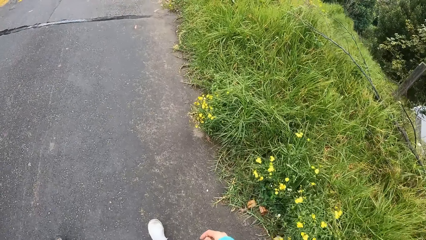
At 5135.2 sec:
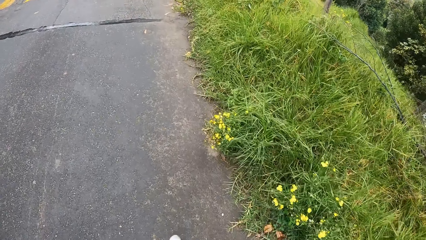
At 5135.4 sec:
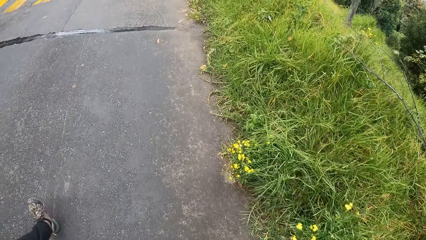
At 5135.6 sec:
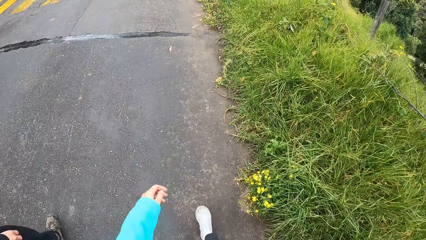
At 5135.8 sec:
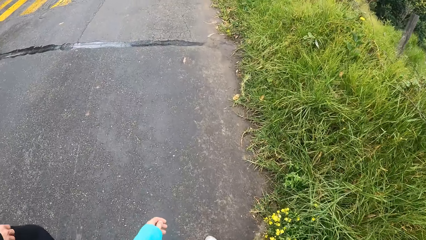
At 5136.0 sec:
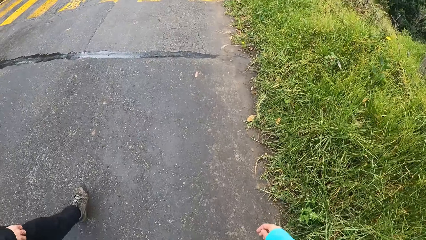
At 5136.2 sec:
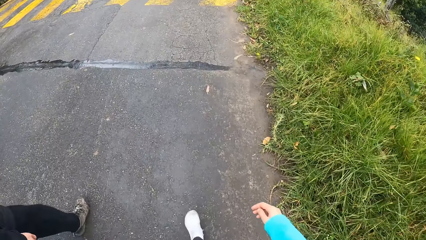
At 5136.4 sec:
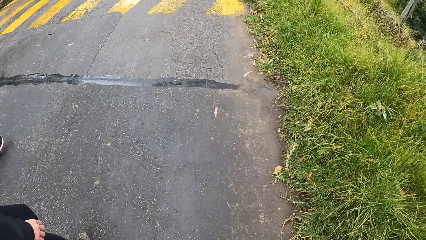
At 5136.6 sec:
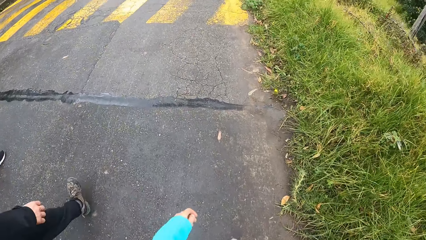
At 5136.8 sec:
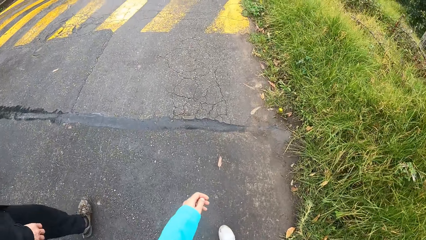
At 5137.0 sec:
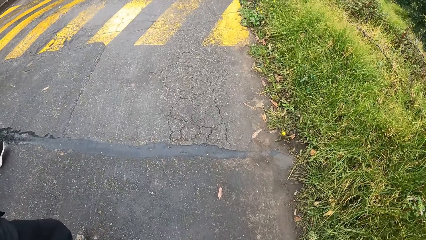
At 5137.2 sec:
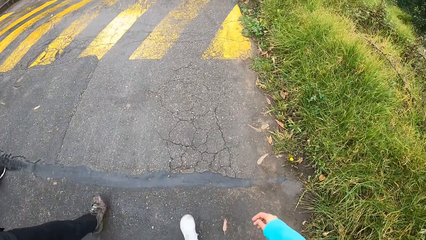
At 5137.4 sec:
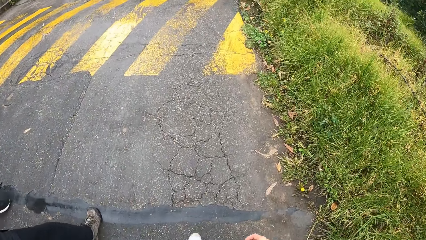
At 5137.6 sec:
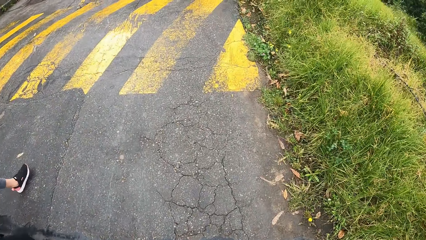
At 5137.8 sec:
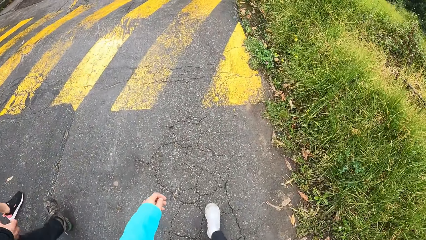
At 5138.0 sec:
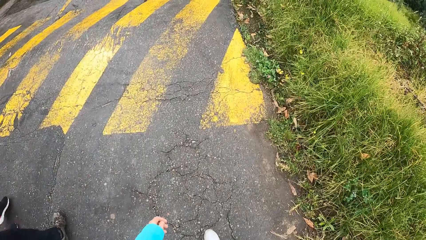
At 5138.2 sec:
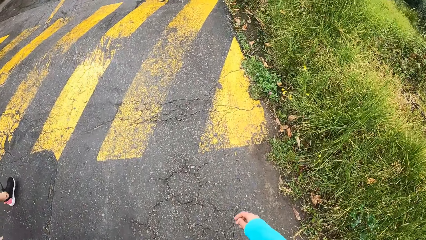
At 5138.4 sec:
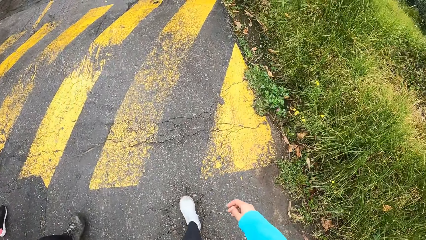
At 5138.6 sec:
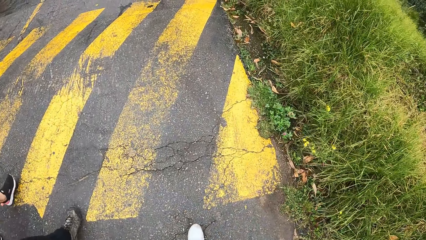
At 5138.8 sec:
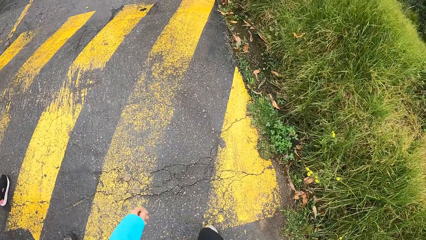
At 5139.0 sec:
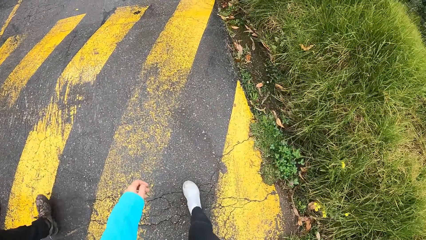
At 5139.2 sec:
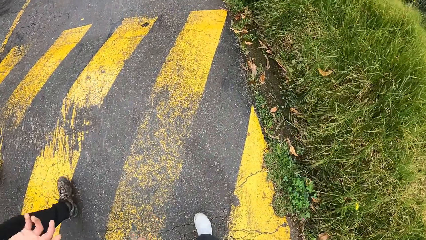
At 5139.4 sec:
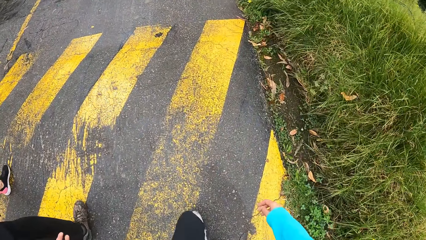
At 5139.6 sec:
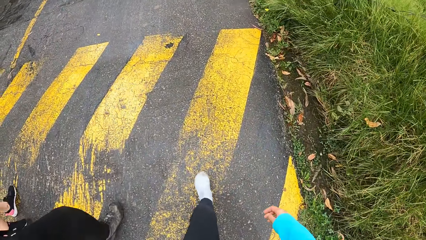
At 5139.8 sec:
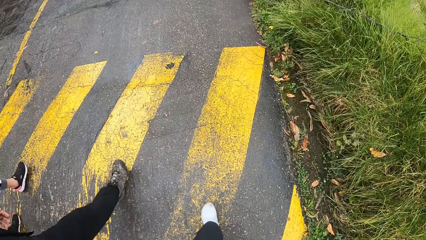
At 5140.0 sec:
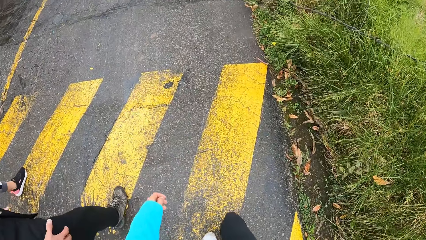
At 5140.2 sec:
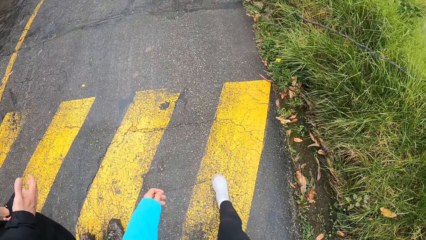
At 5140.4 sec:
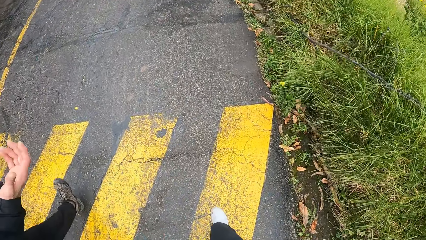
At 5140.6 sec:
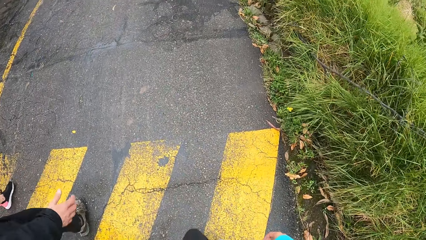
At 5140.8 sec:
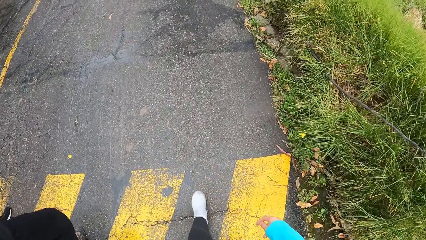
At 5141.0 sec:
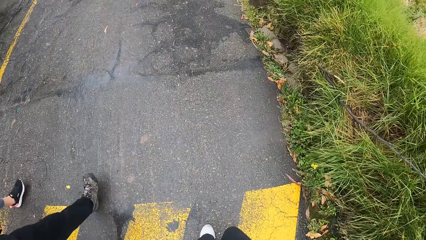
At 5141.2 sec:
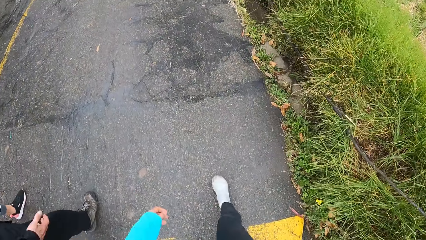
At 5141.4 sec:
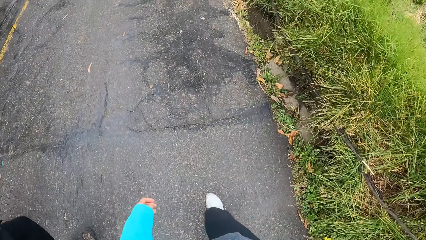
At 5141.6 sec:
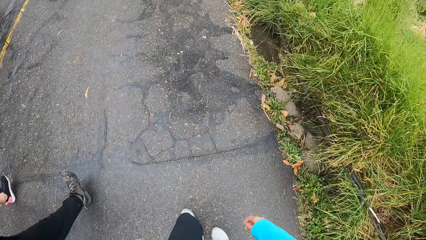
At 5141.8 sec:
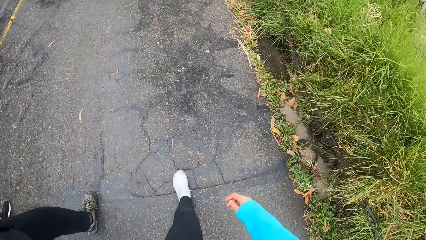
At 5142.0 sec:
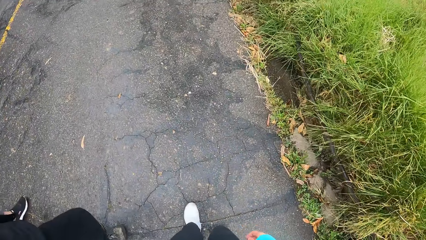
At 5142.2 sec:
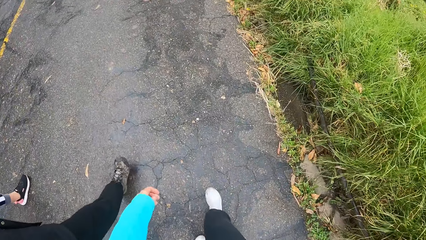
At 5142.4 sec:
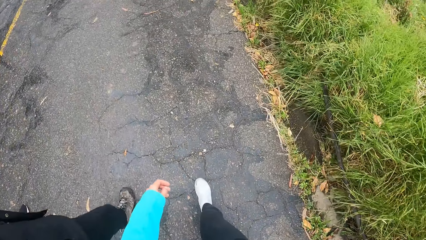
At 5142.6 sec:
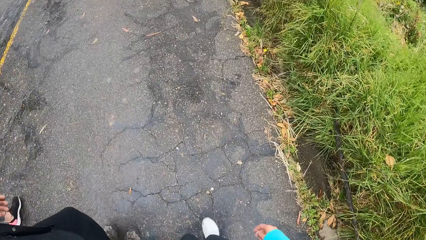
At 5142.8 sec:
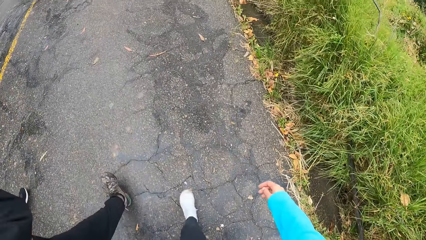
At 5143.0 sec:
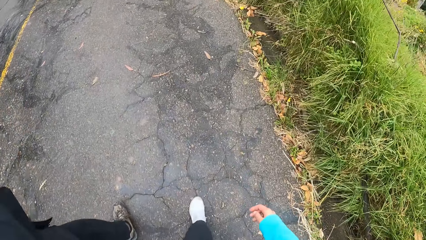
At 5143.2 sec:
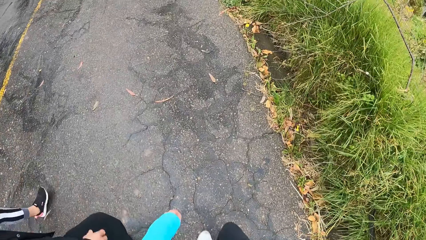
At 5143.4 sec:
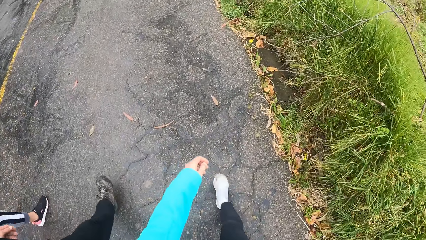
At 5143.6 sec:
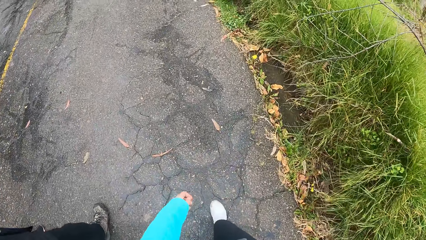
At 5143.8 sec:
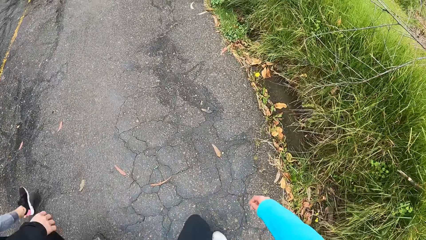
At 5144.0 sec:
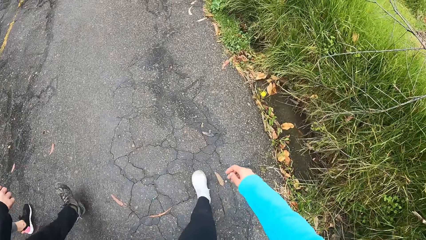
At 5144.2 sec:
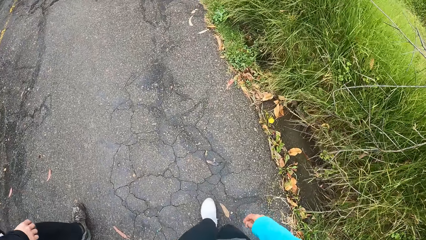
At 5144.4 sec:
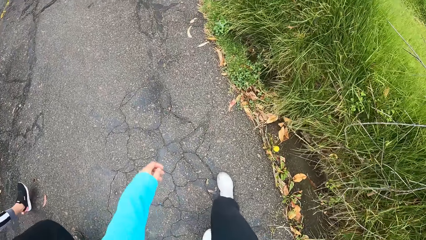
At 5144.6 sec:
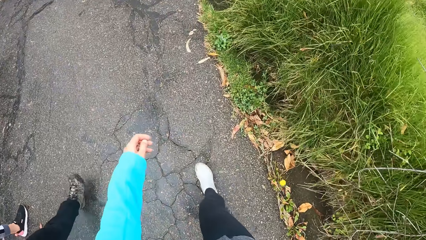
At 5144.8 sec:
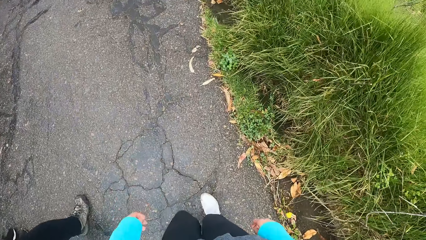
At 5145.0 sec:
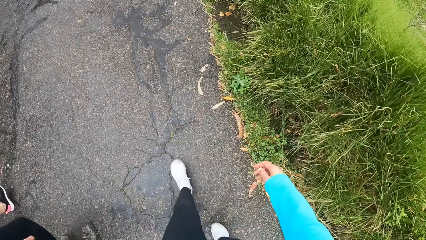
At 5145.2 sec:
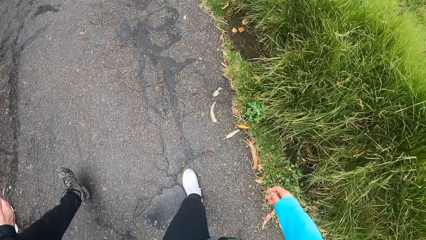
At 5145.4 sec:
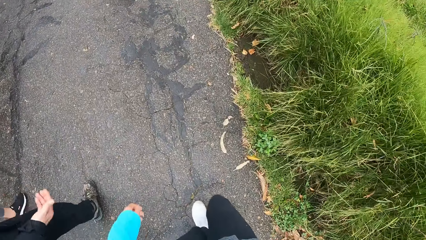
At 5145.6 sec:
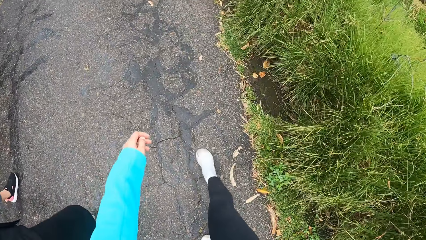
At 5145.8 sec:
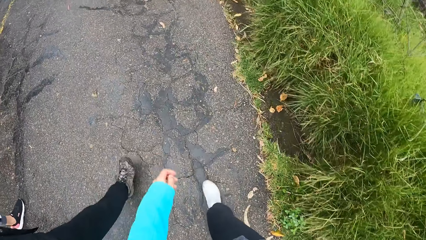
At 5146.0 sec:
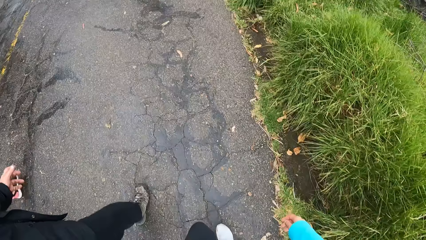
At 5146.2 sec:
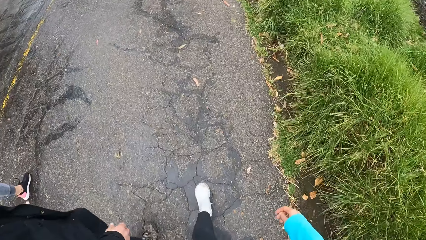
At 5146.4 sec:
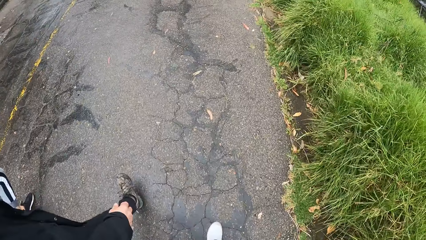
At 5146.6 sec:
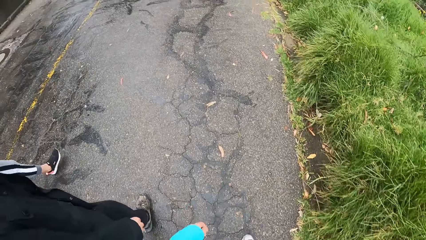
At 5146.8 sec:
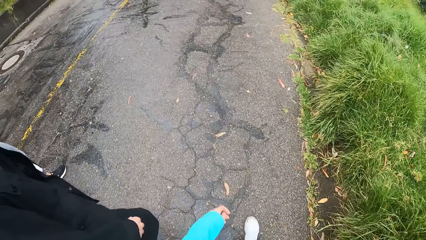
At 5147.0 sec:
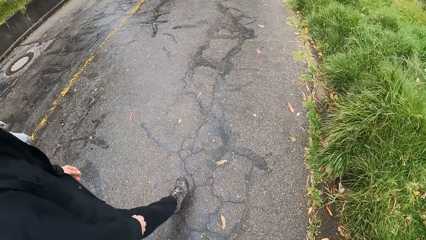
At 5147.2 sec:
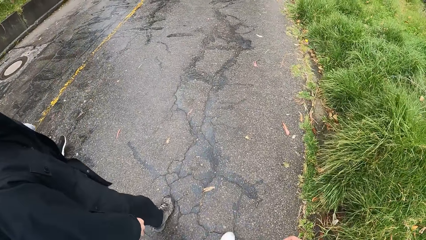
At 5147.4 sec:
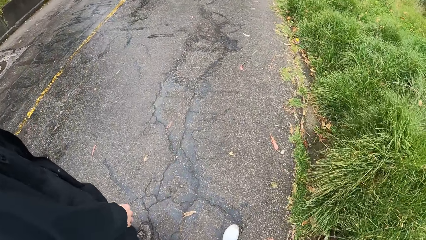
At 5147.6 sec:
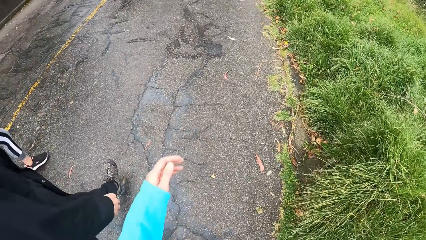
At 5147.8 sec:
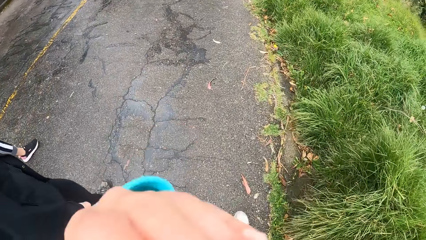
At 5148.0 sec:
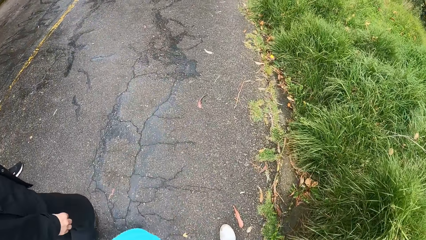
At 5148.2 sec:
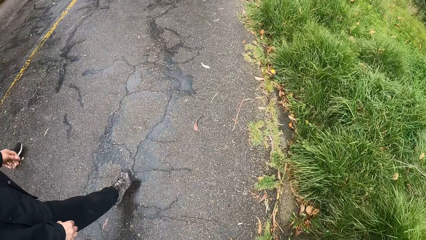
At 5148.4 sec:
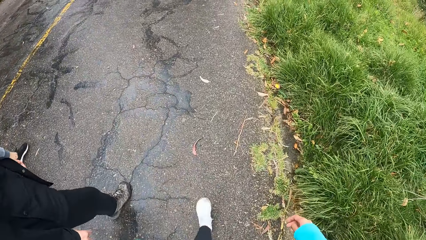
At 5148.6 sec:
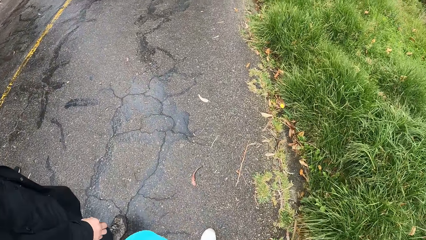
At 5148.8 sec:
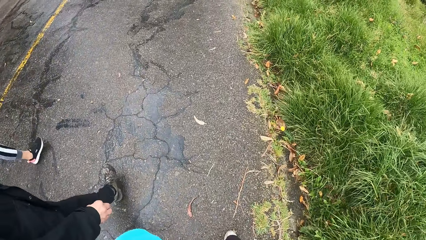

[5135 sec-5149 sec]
The camera wearer walks on a zebra crossing. He walks along a road. He raises his left hand towards his face. He touches the face.

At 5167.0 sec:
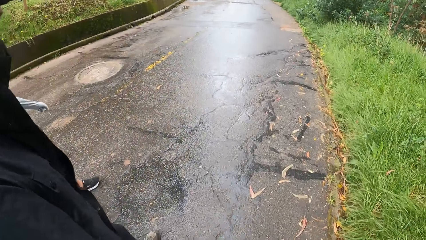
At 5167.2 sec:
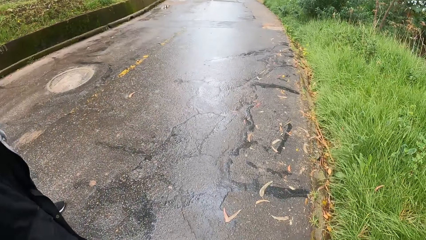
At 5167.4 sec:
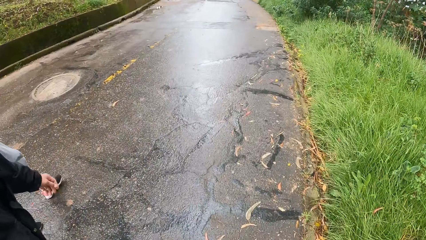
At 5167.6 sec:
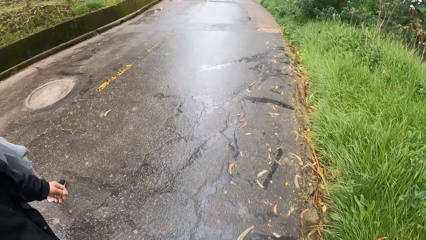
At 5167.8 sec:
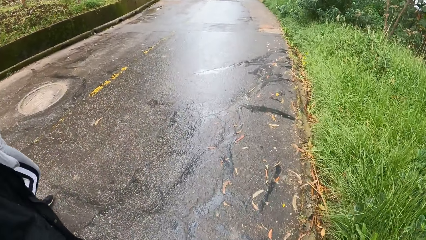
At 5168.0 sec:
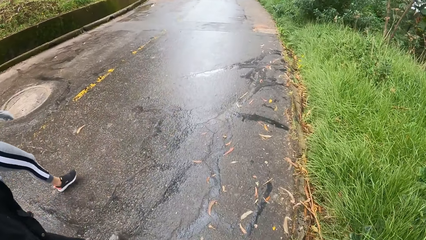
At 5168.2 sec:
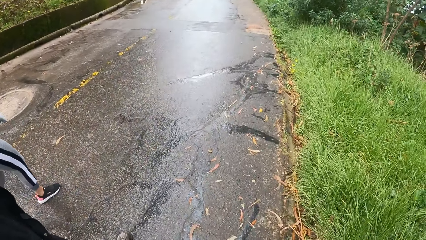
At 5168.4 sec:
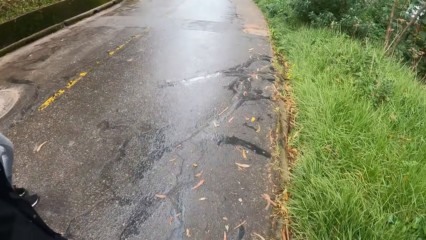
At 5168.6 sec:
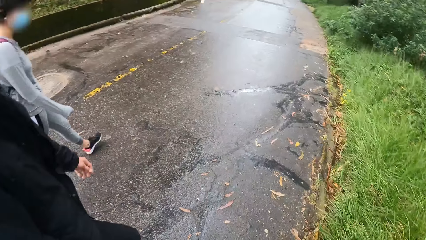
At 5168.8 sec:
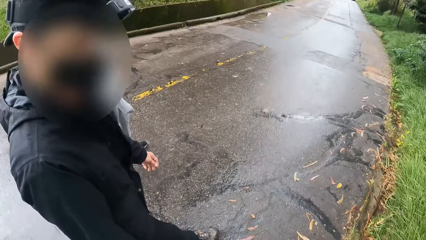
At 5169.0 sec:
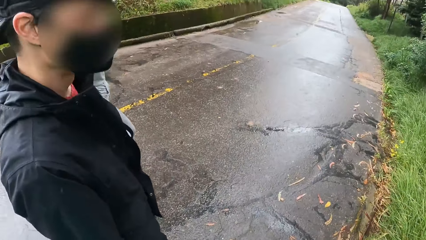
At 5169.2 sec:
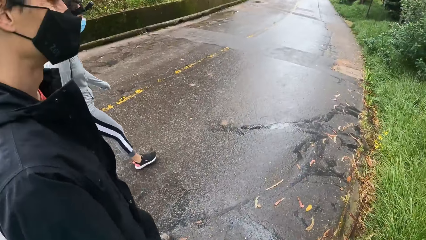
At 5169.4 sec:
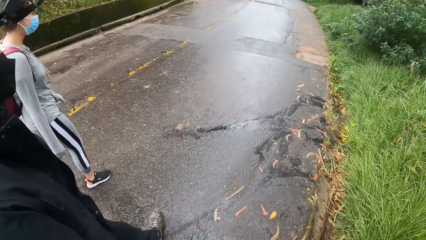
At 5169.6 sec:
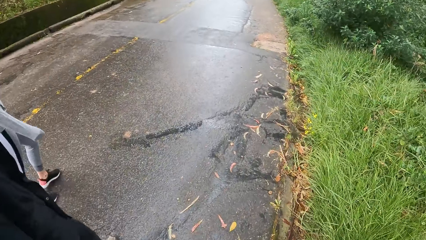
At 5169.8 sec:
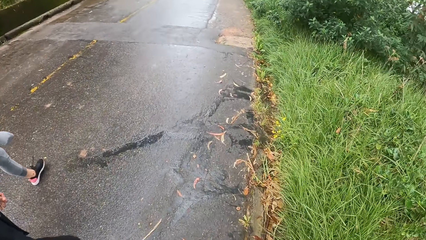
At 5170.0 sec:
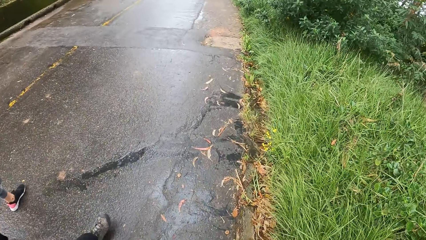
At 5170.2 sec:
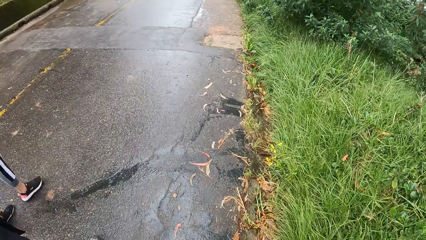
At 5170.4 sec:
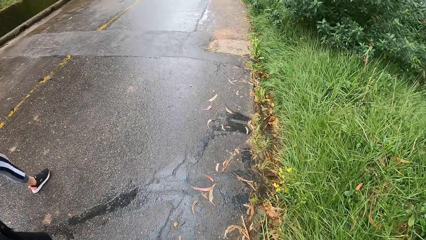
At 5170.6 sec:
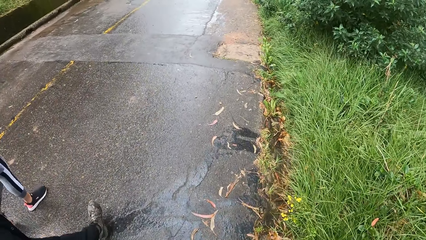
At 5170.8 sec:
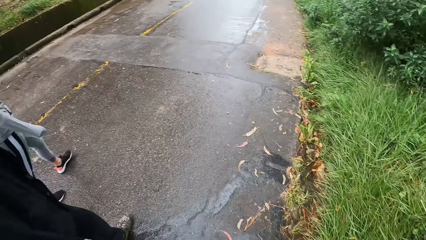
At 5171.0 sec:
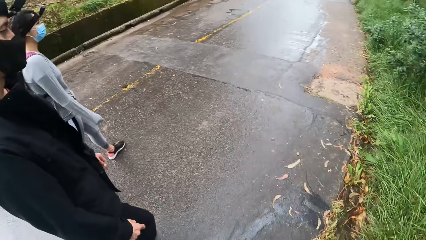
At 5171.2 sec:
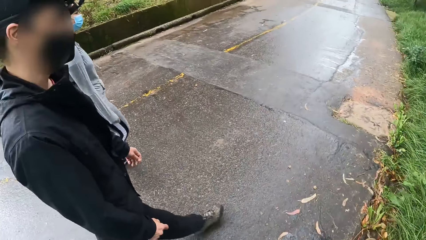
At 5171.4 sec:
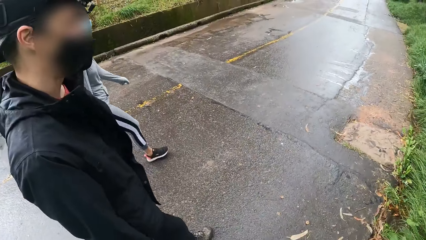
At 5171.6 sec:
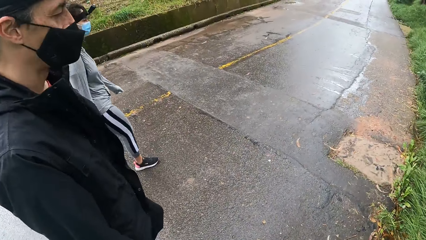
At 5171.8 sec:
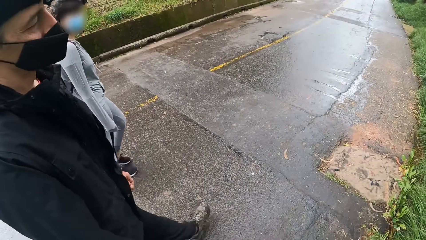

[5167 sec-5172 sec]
The camera wearer looks on the left side. They look down. They look at both a man and a woman.
